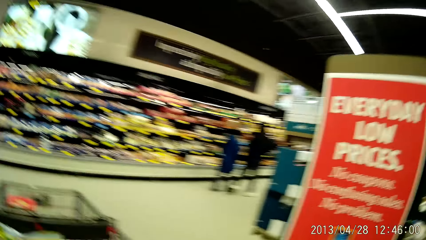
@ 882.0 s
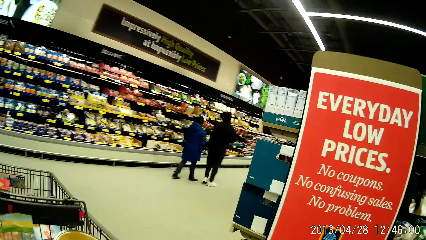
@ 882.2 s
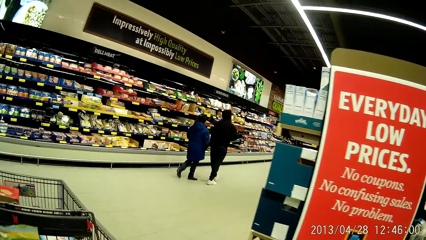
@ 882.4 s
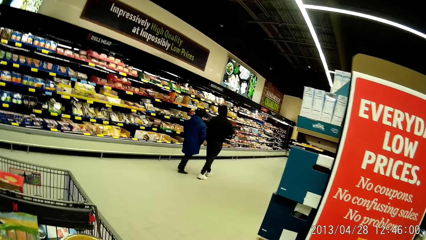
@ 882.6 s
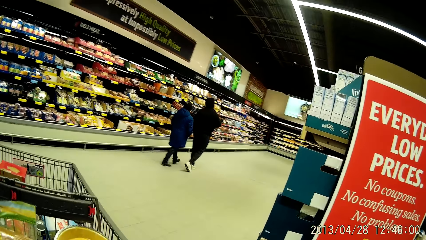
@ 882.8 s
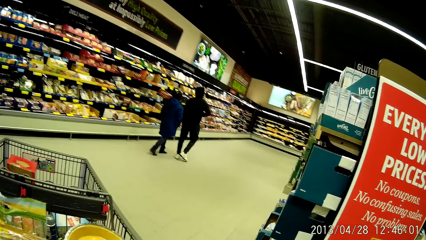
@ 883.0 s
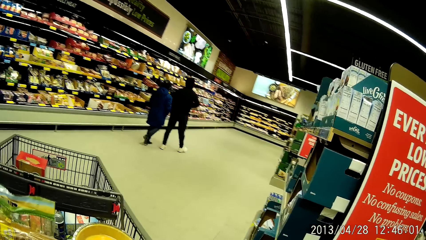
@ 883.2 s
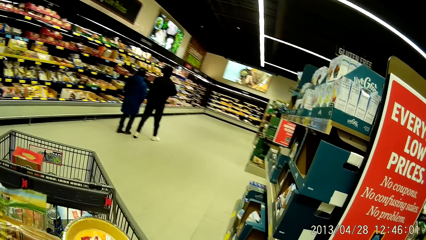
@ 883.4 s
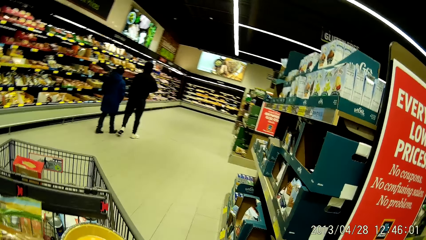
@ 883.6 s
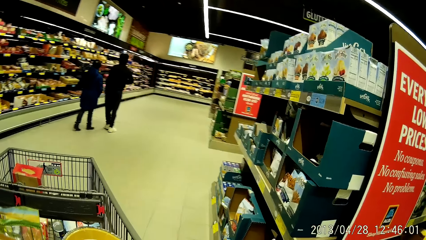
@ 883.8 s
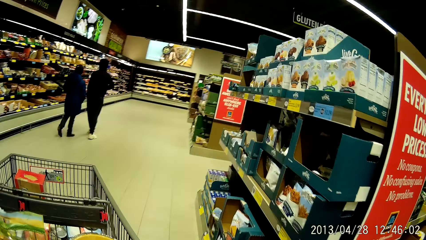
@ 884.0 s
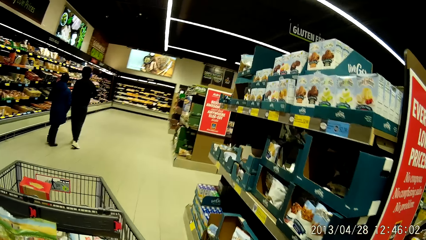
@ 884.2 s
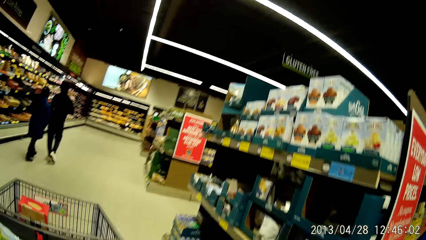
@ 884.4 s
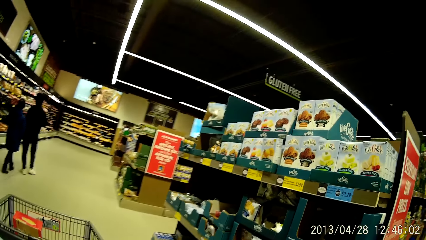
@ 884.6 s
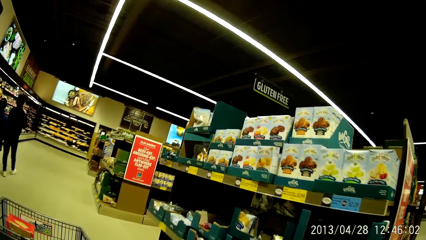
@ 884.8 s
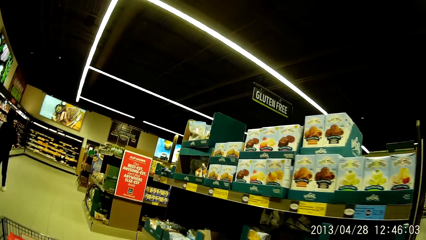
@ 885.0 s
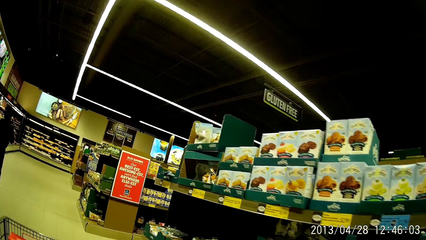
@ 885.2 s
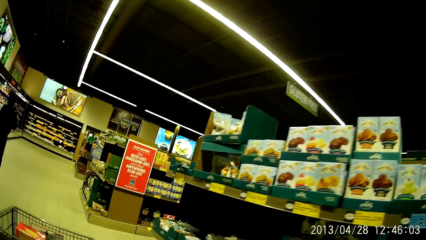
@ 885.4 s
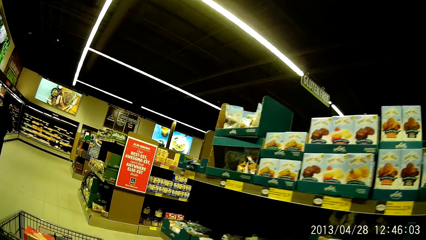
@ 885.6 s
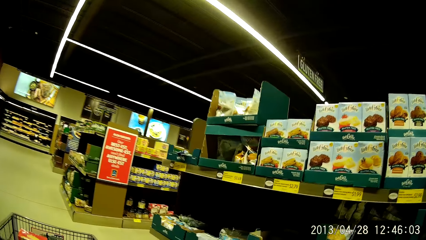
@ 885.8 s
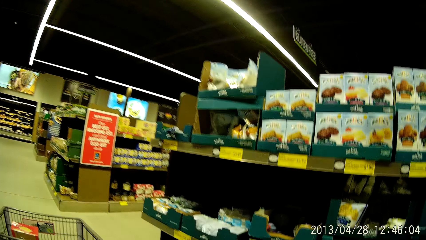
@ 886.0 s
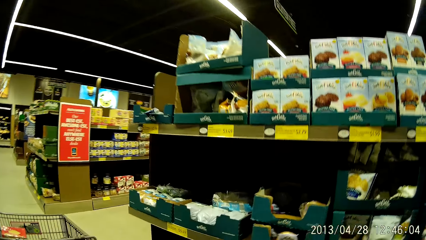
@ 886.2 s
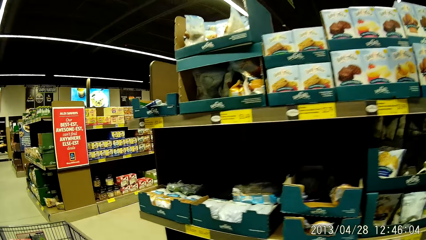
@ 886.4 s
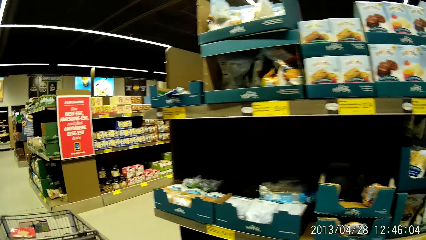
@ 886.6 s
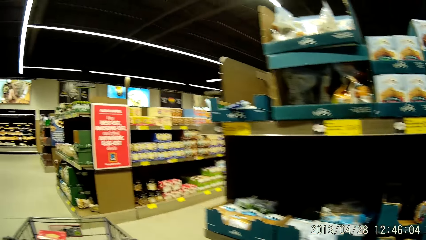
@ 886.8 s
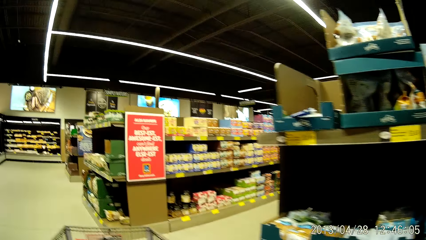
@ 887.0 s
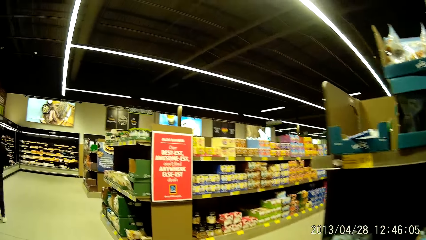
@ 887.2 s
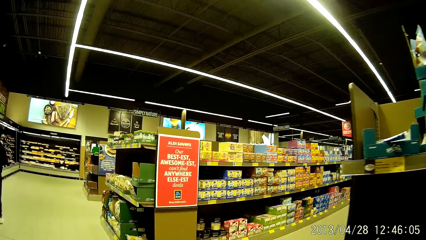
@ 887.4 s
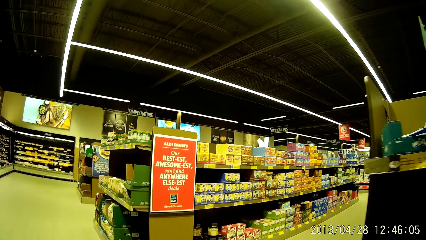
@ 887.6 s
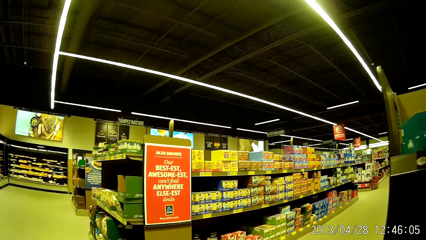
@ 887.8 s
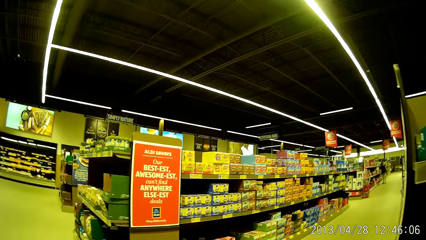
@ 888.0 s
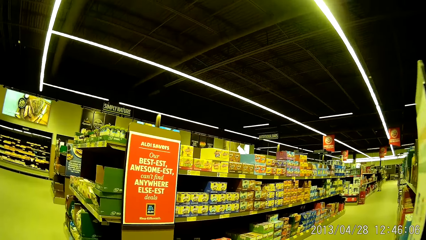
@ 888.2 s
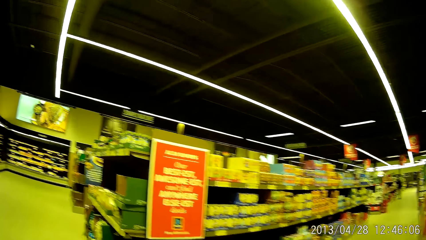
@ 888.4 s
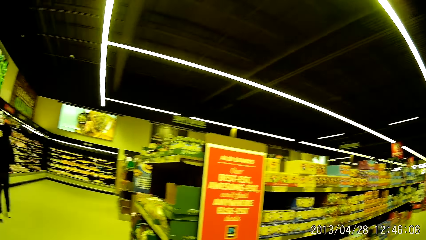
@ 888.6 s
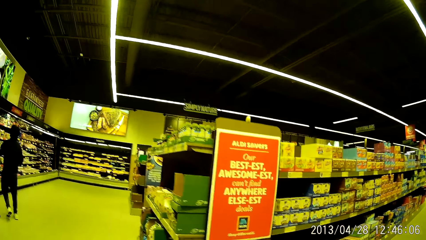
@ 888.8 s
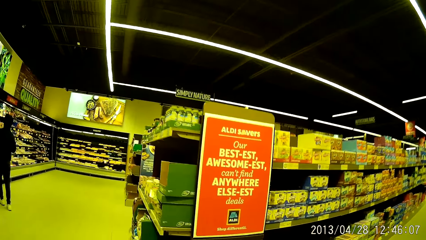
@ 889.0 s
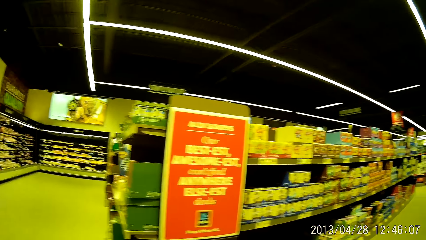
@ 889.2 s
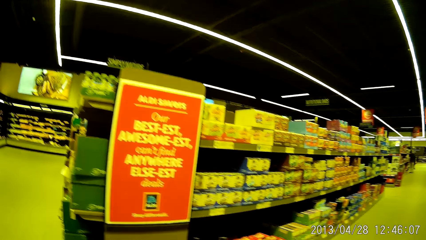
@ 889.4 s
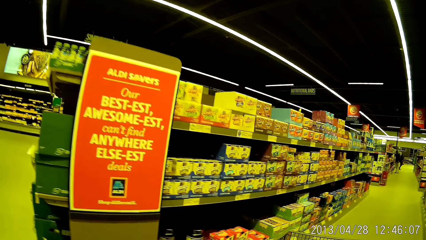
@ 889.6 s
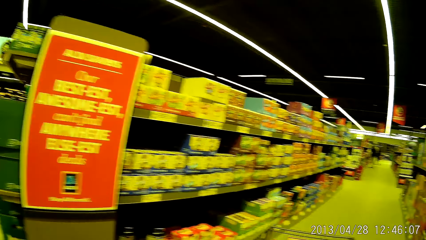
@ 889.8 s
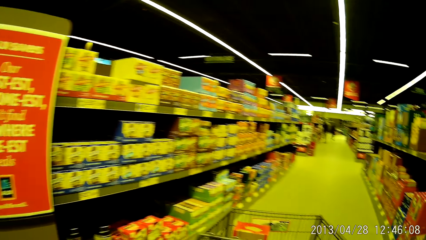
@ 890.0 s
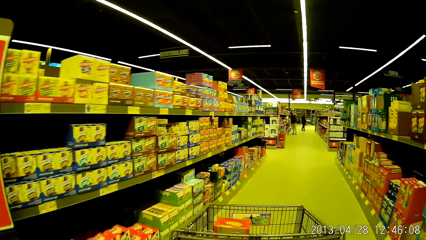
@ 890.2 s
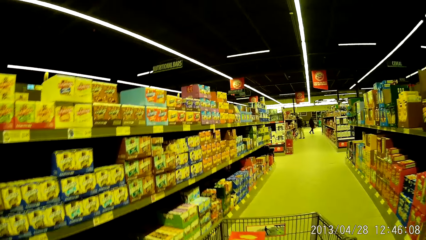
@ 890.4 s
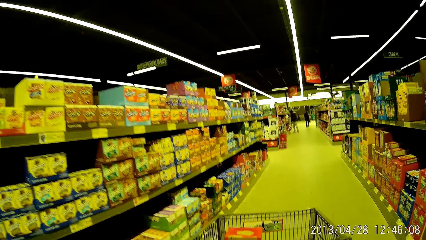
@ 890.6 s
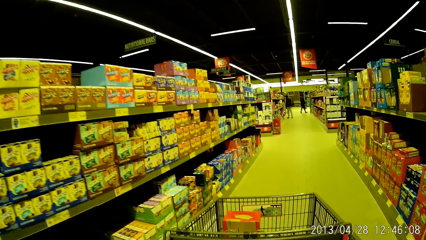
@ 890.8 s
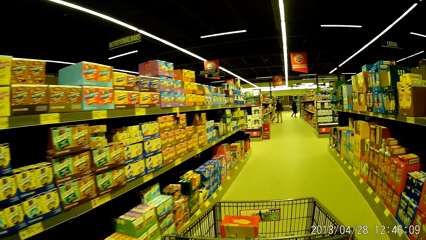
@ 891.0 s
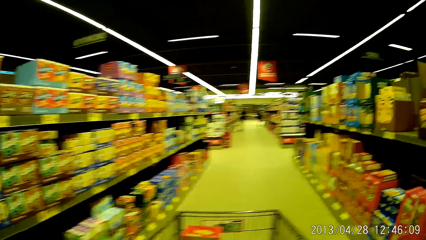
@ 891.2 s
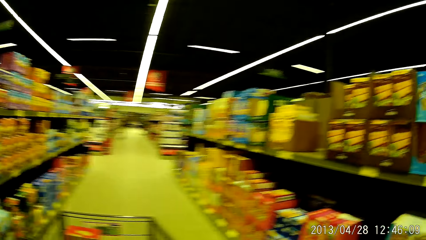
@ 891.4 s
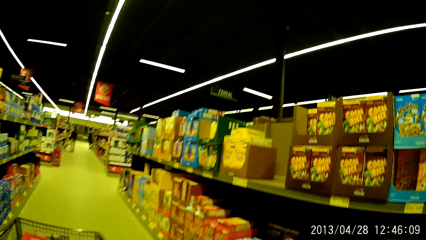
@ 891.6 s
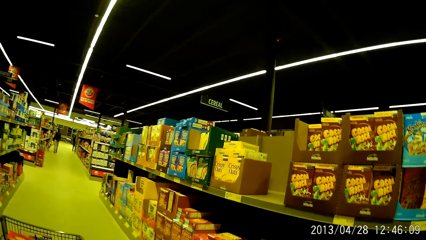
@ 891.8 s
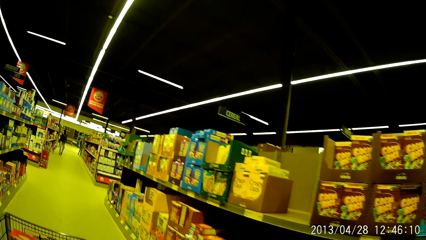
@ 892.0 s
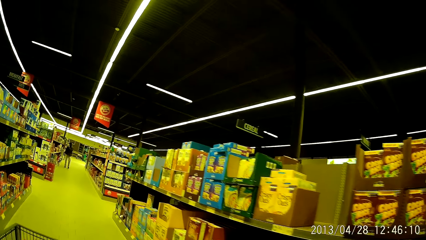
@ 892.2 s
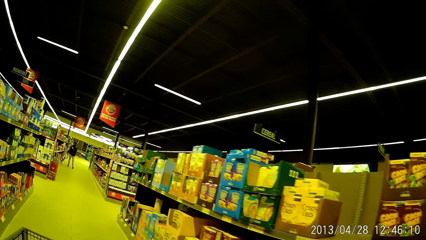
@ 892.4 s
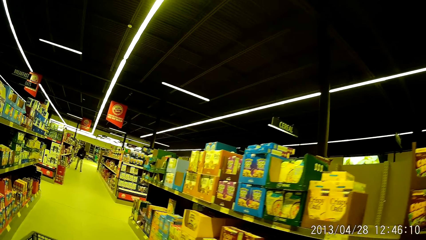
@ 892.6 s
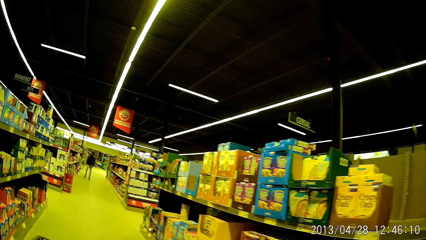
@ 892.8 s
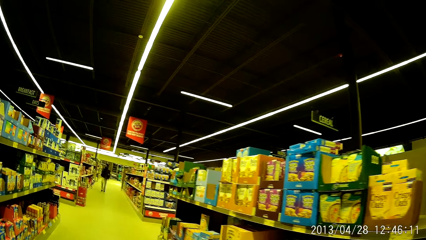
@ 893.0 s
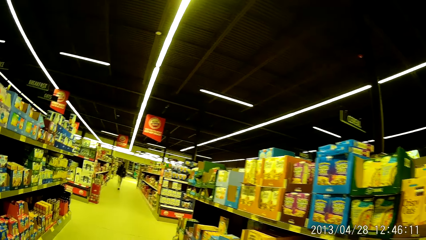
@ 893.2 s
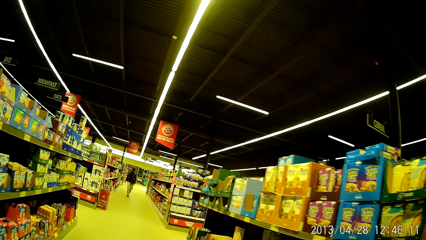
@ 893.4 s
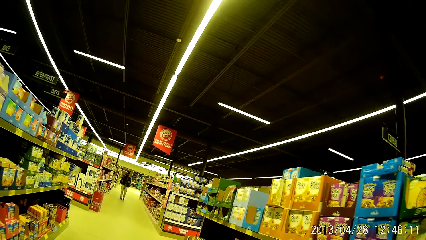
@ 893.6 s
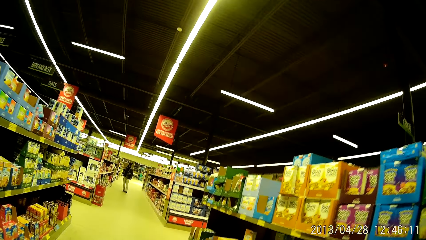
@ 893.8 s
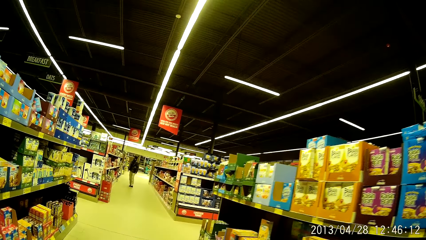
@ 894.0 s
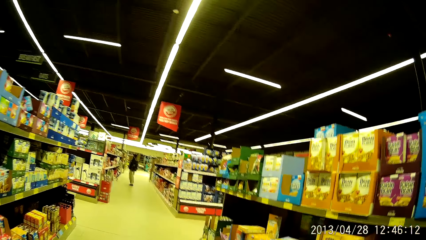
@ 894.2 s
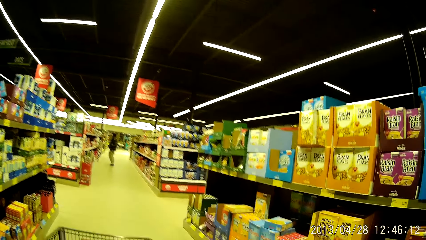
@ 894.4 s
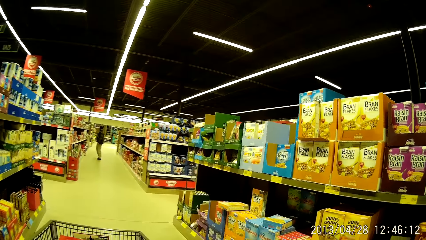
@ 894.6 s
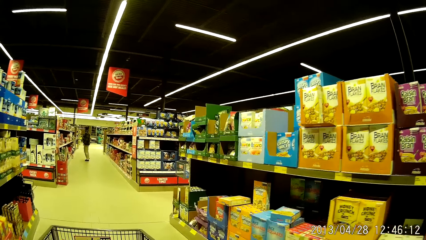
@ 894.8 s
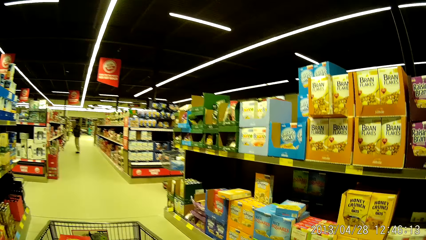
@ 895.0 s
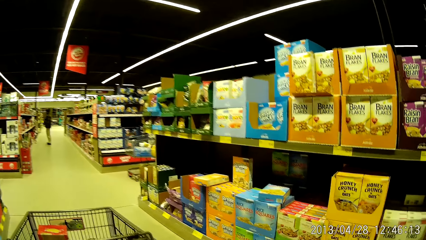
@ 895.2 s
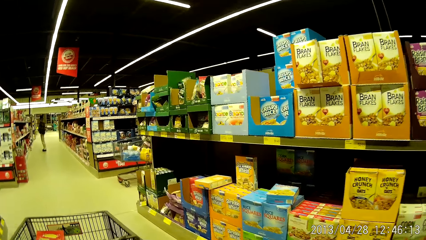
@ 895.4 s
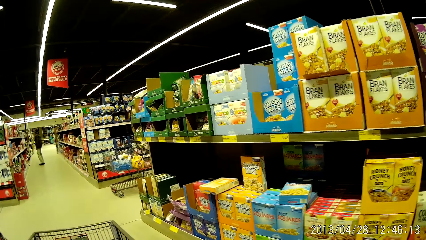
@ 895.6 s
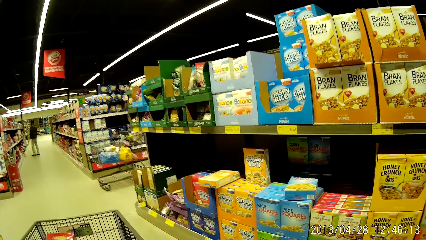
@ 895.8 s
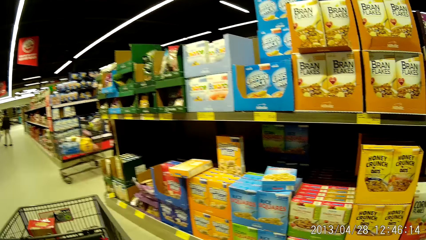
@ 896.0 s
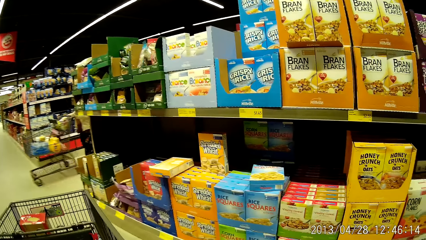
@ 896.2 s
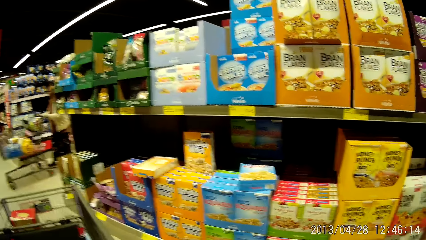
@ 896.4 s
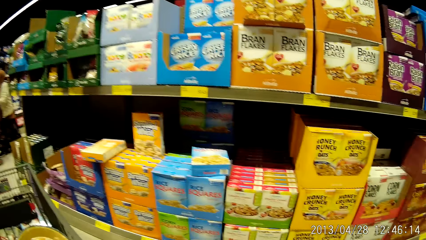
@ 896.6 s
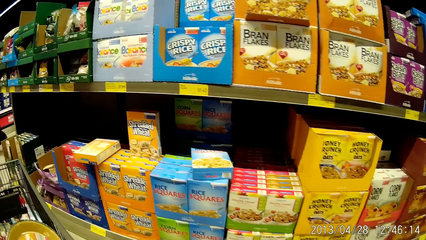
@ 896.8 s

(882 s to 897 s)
The camera wearer pushes the trolley forward.
